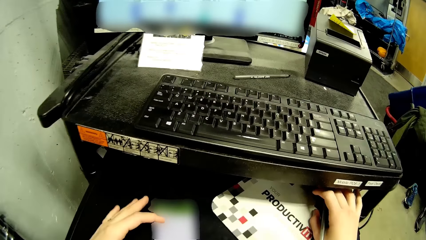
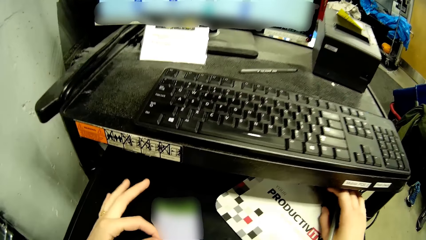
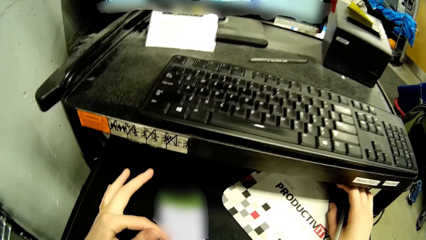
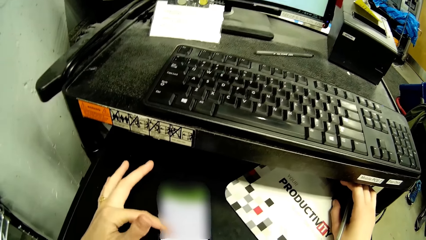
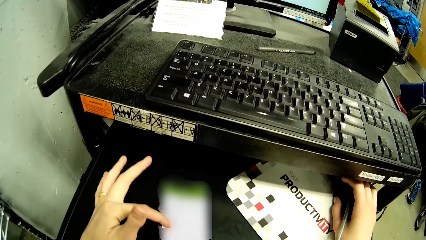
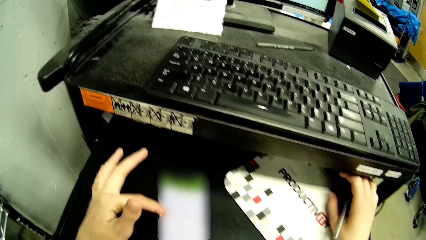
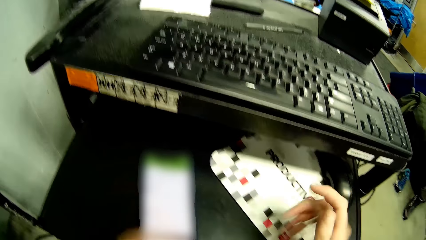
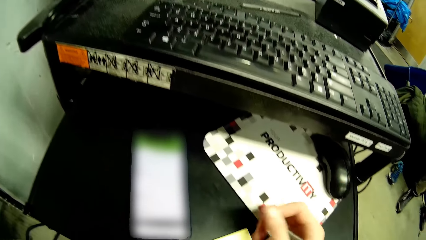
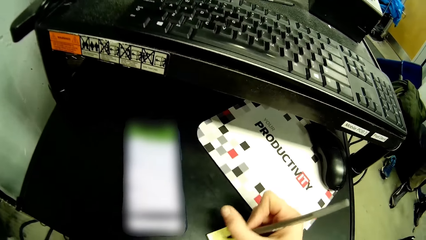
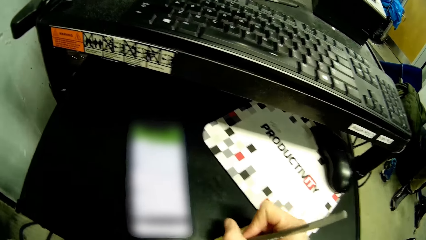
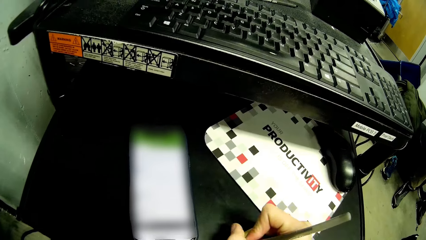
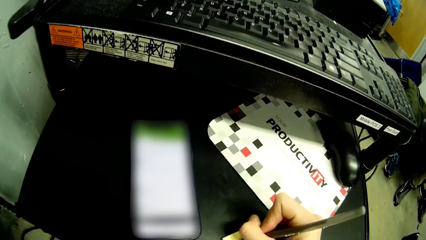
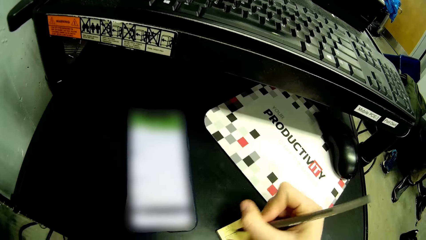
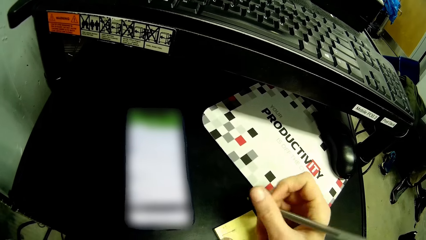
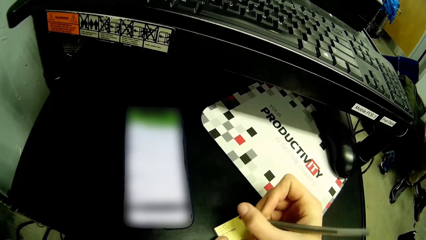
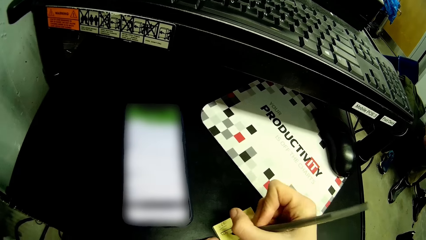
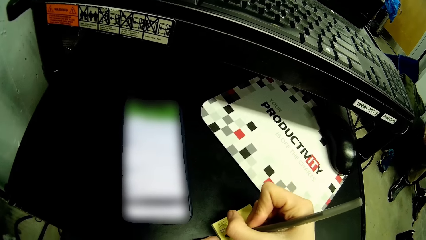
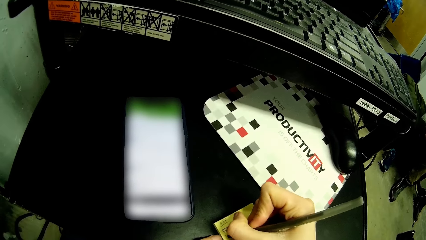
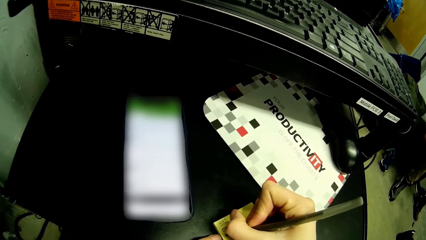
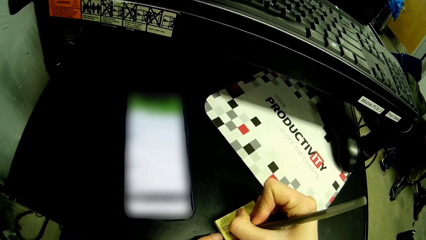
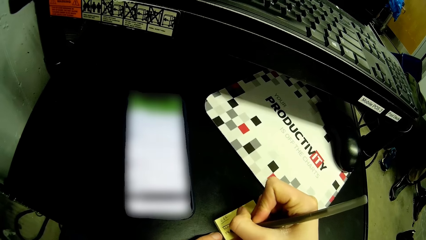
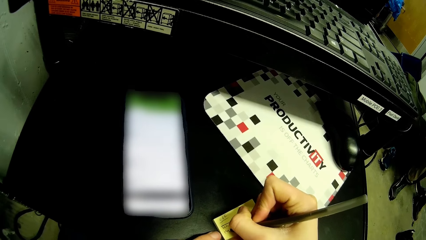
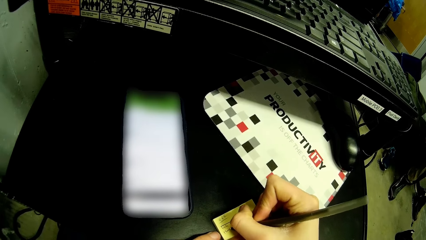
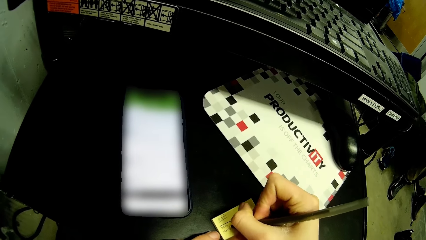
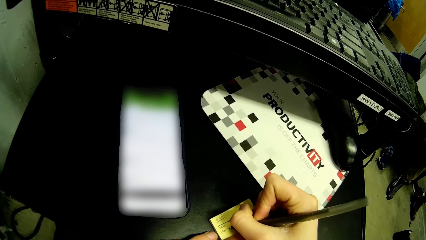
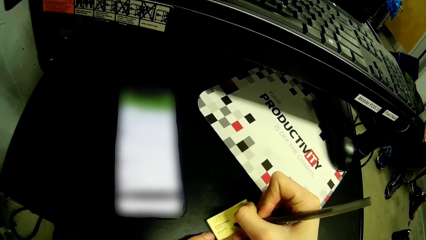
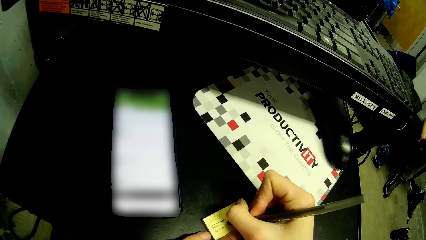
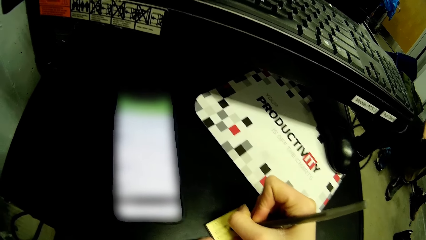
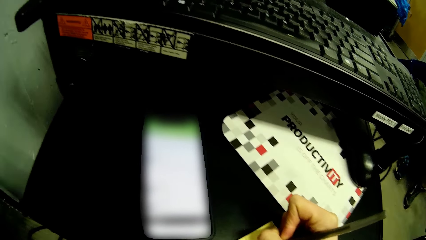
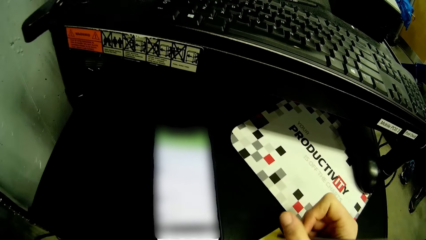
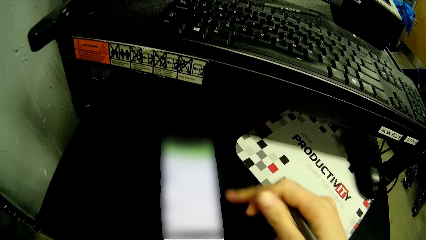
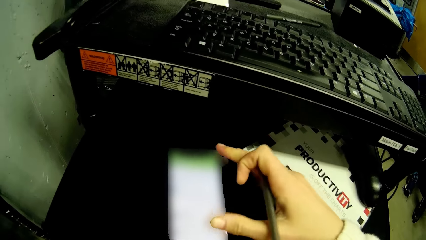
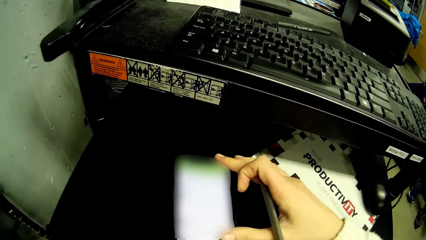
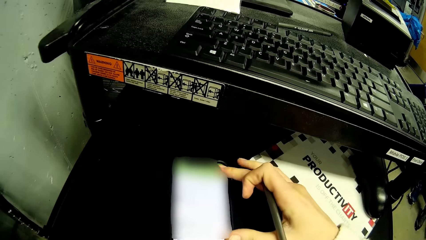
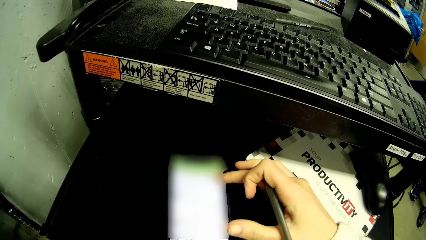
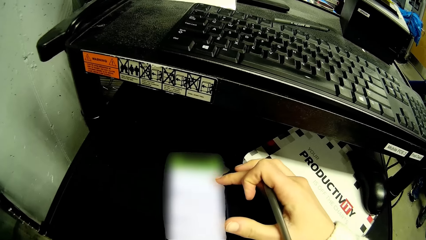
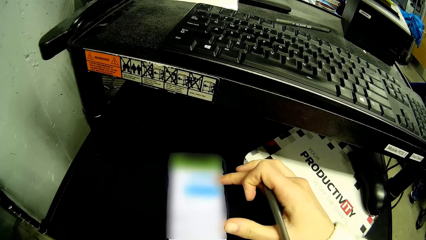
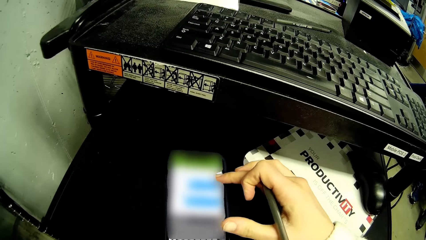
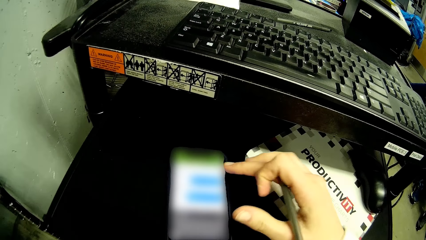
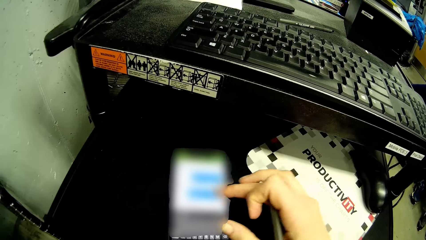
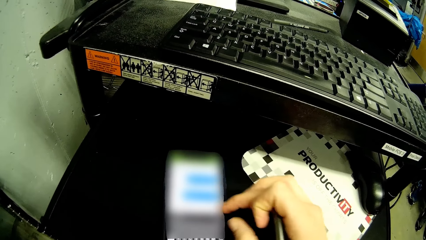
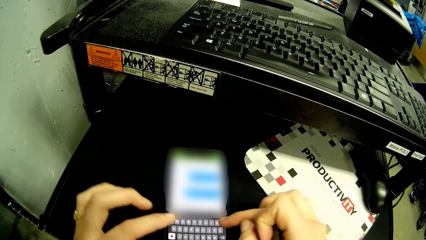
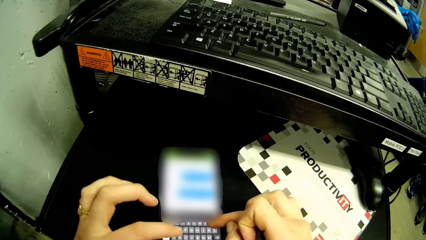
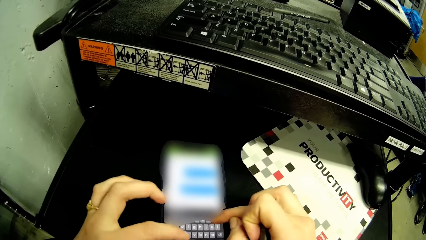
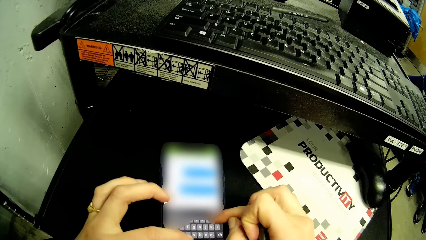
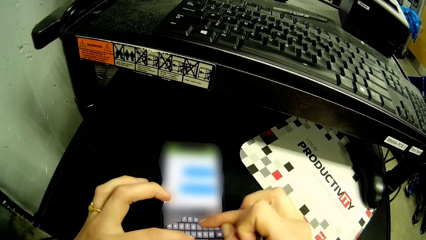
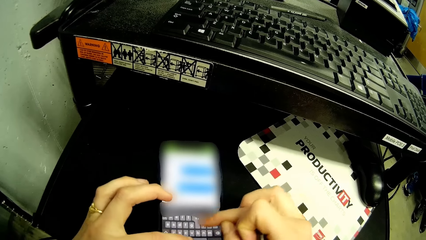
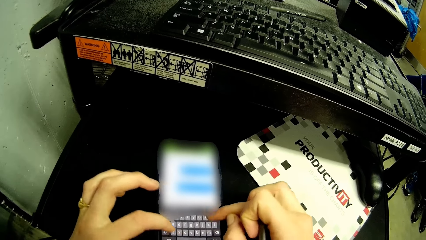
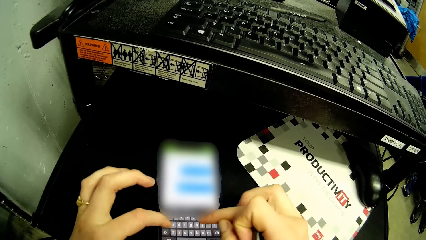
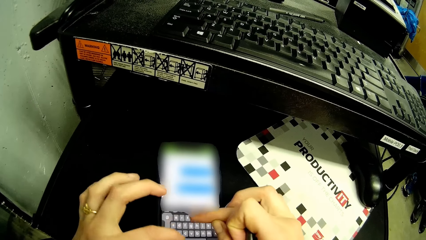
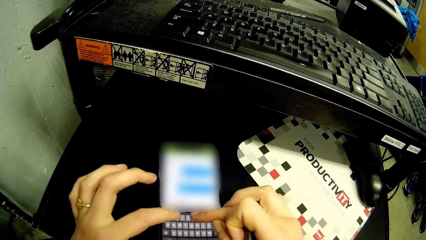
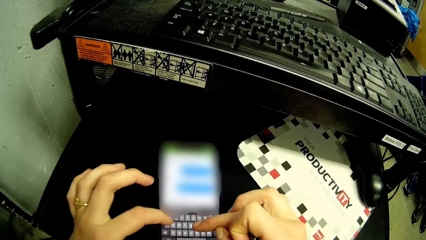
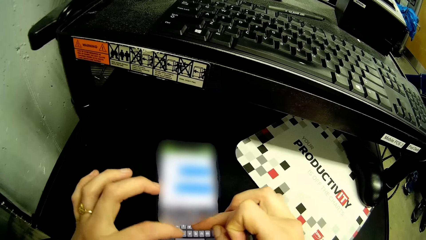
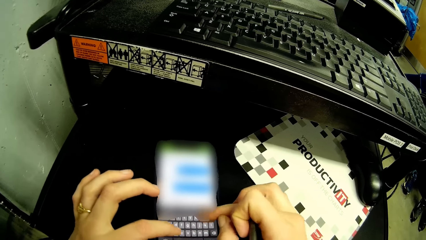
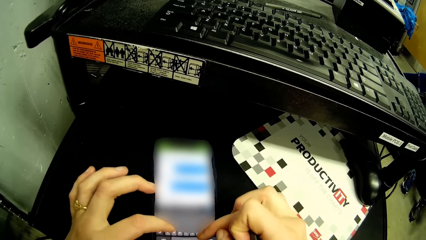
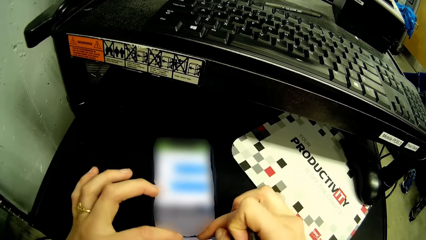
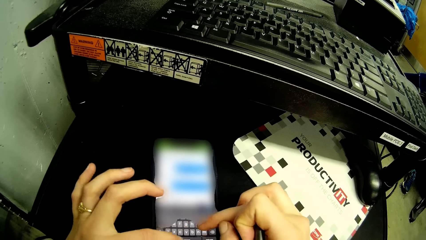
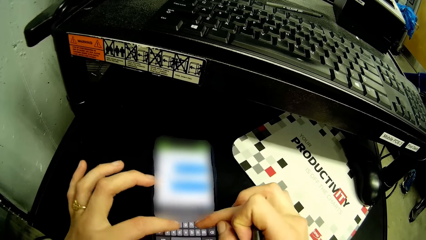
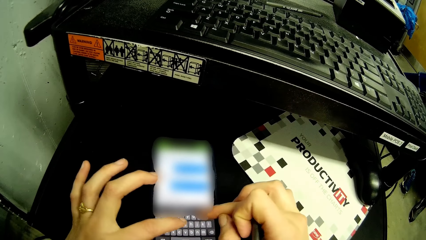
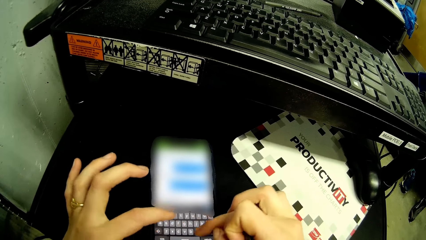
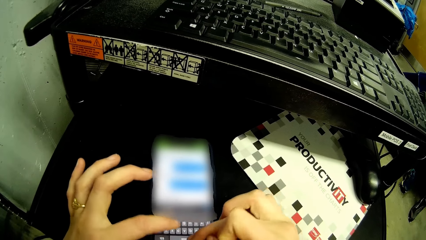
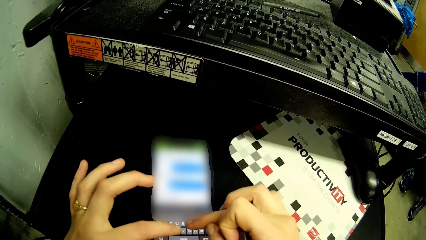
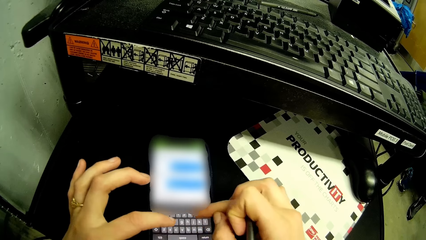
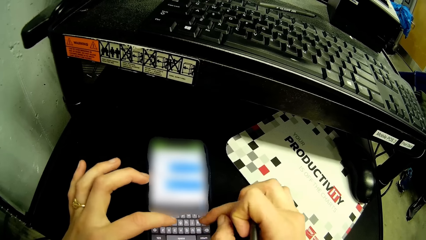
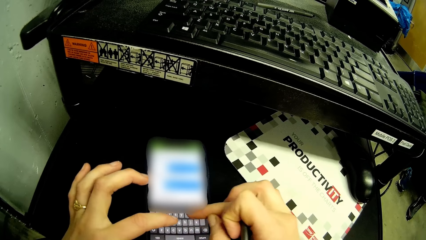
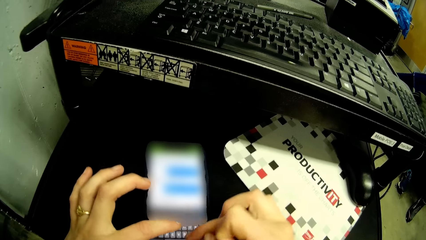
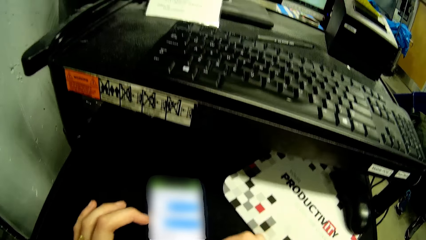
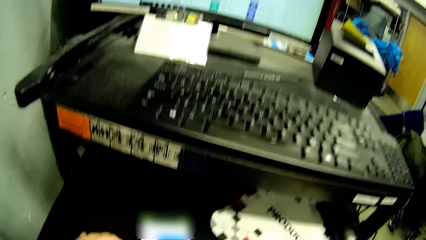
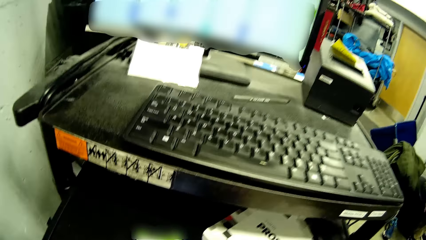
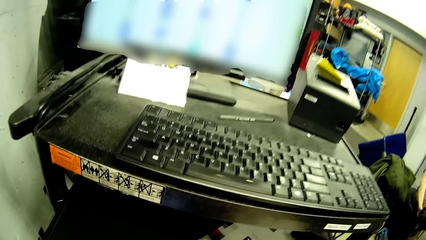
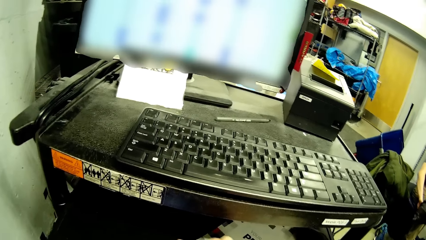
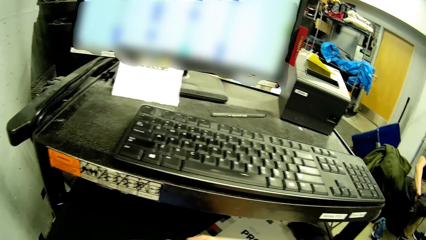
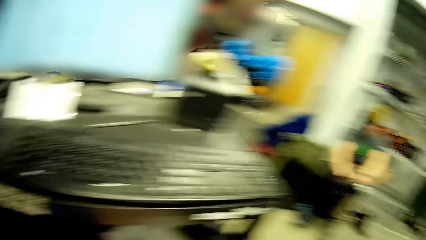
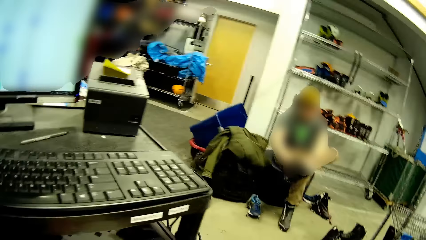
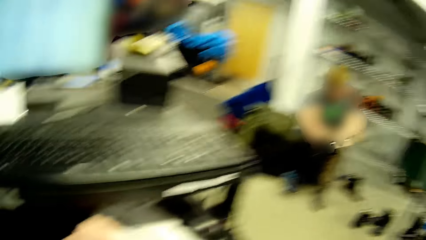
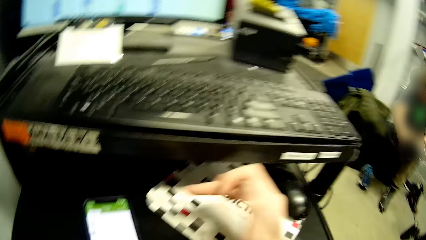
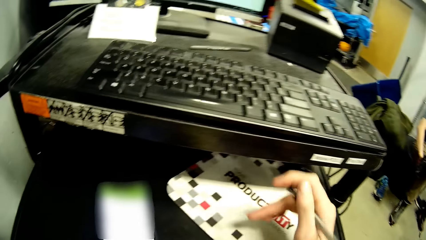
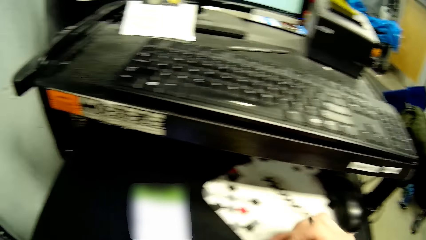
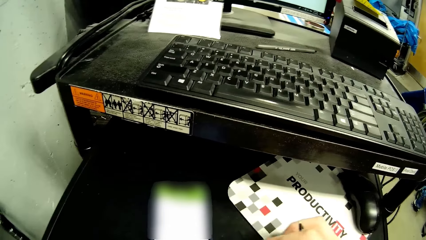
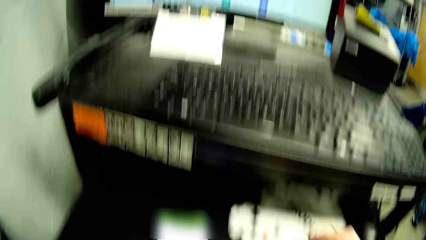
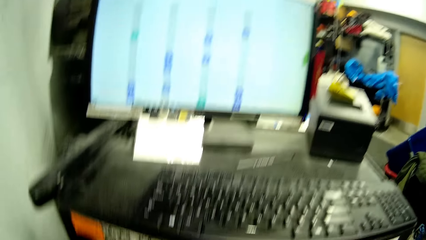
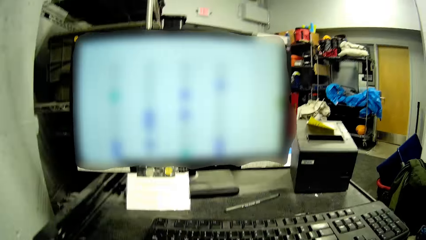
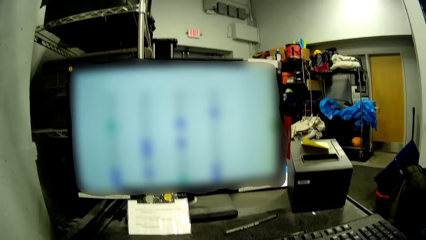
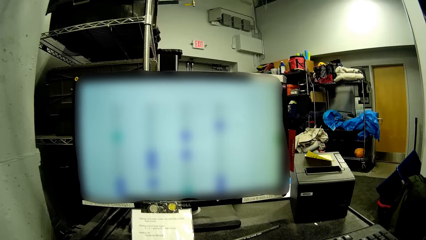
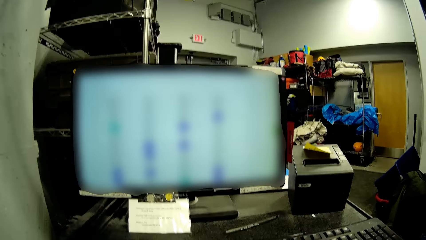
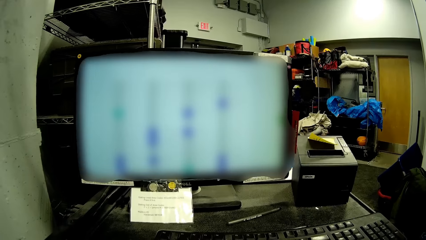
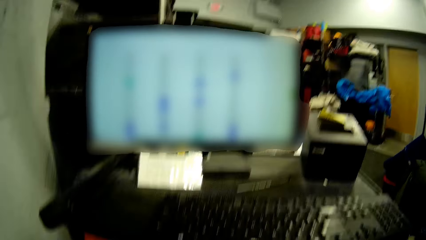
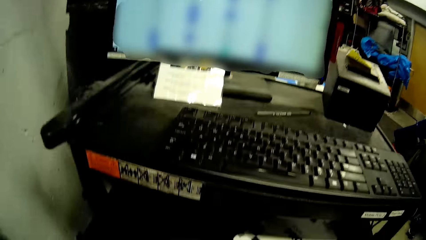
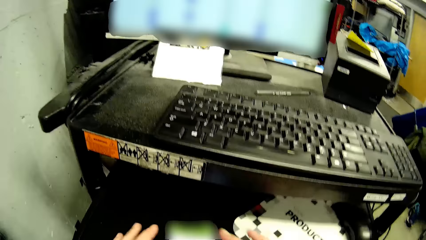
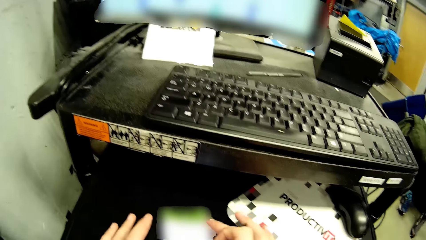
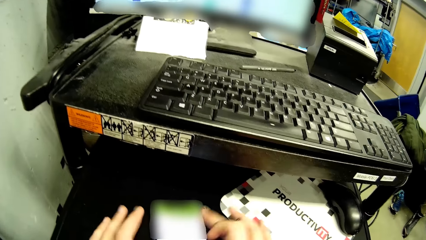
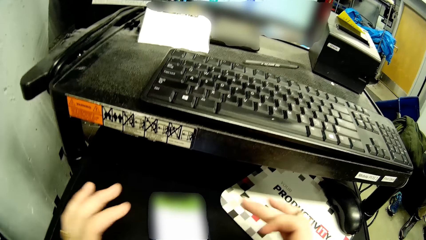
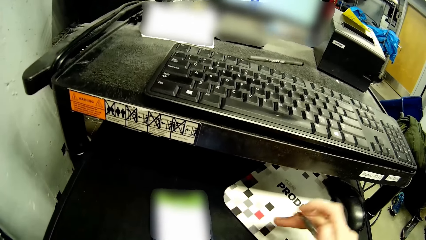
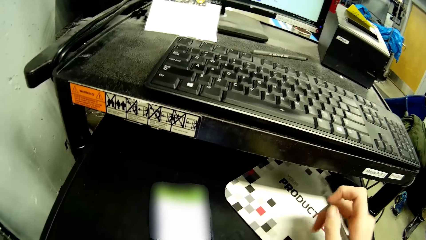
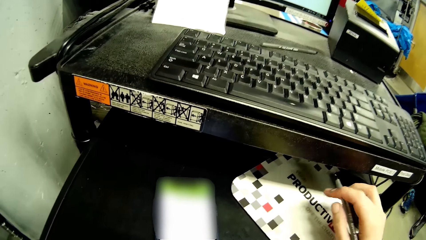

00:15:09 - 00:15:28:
The camera wearer operates the phone on the black shelf with her left hand. She removes her right hand from the mouse on the black shelf. She removes her left hand from the phone on the black shelf. She writes on the sticker note or sheet of paper on the black shelf with a pen in her right hand. She holds the sticker note on the black shelf with her left hand. She operates the phone on the black shelf with her left hand. She operates the phone on the black shelf with her hands. She writes on the sheet of paper.
